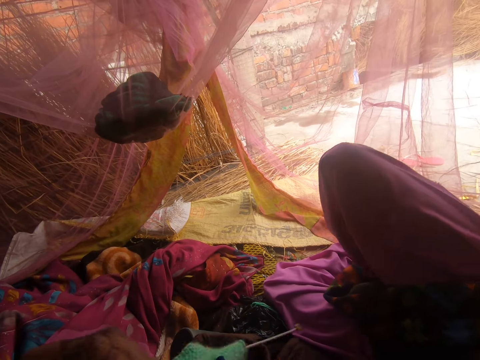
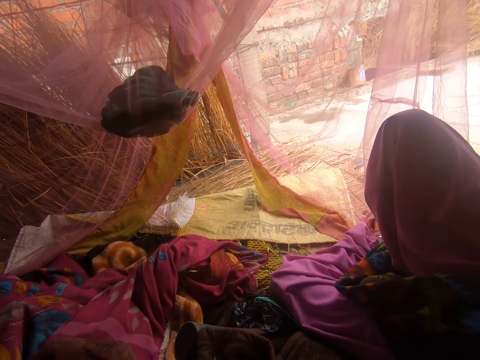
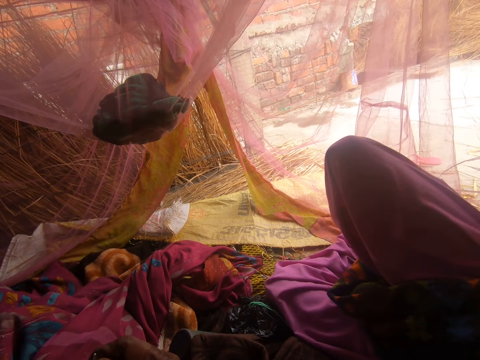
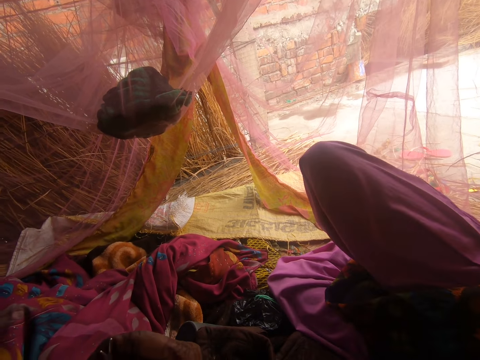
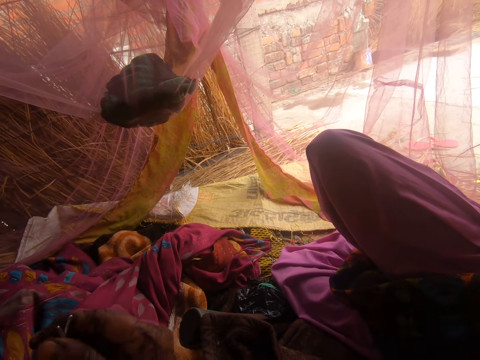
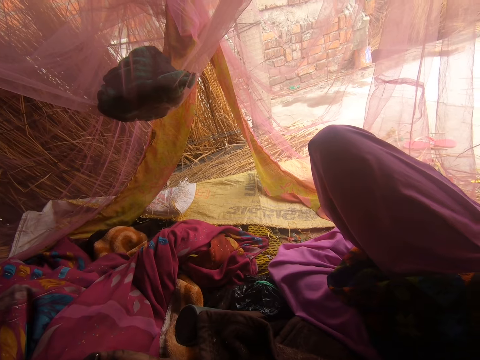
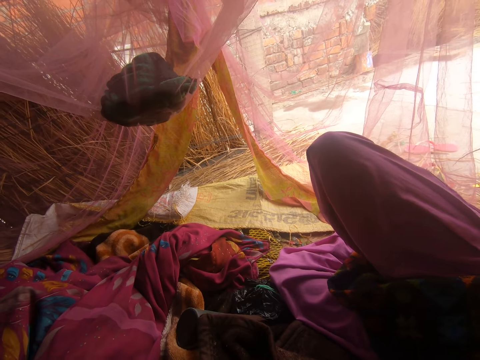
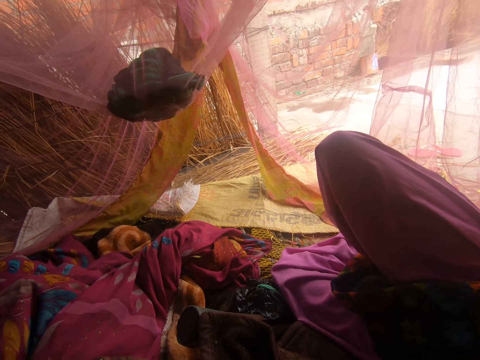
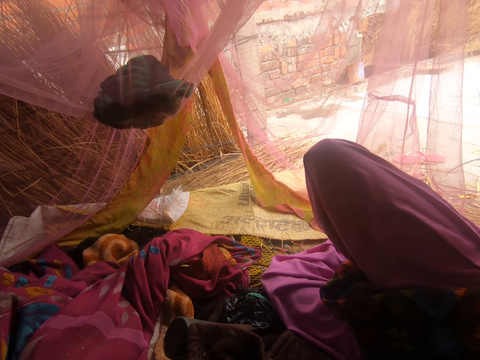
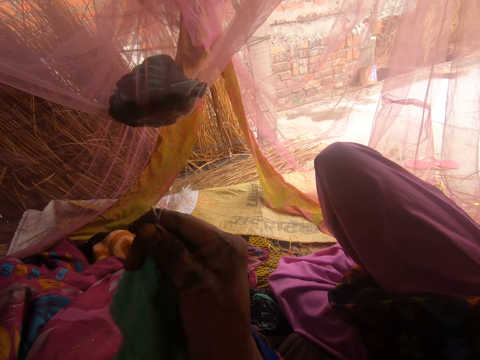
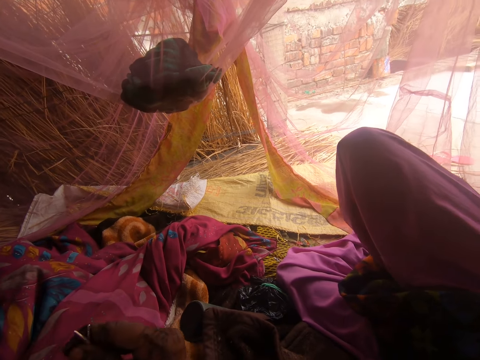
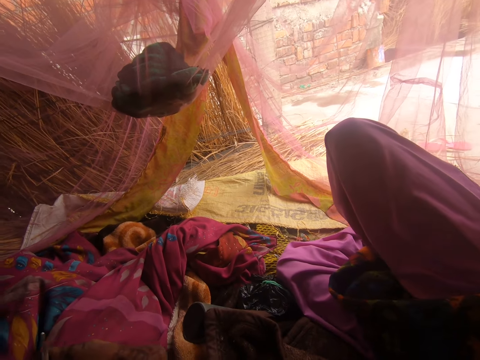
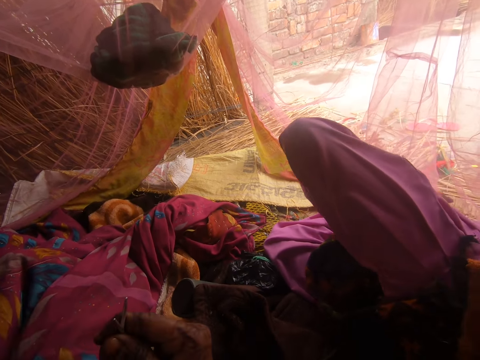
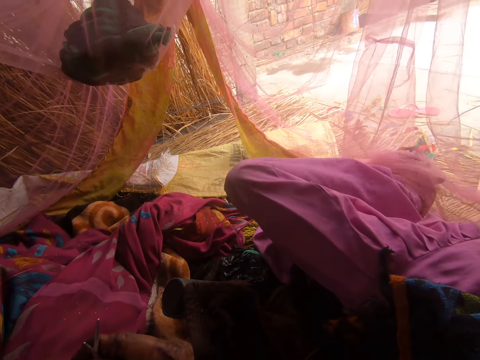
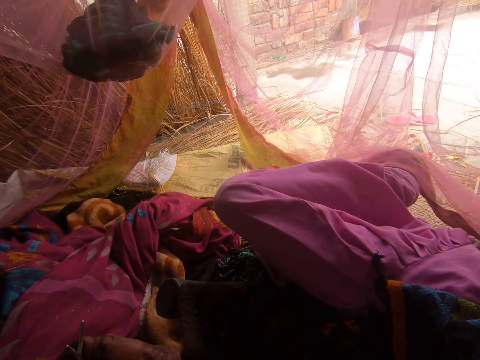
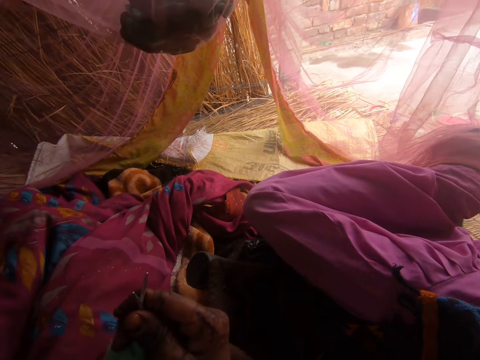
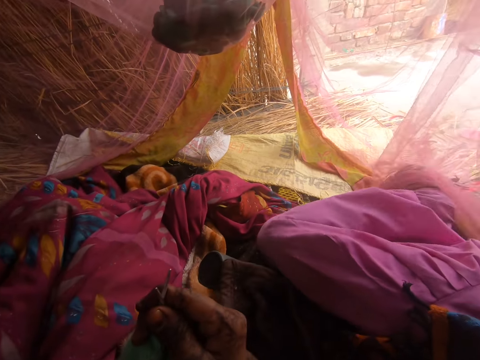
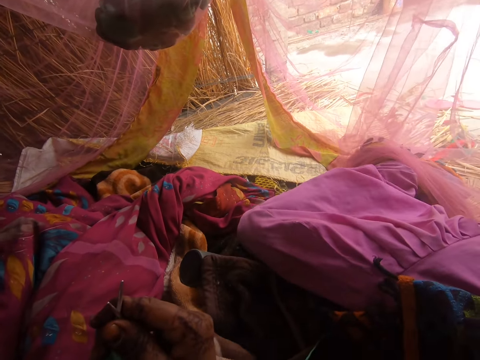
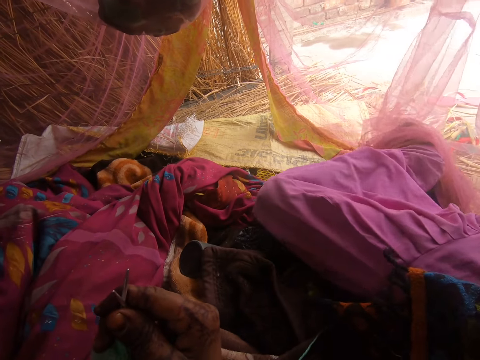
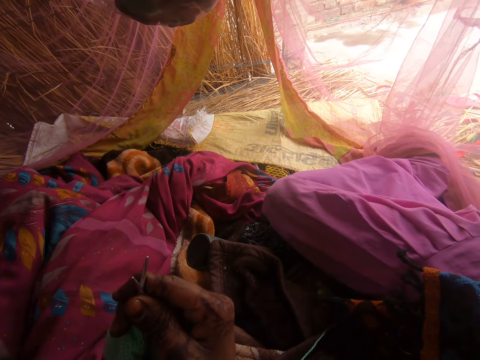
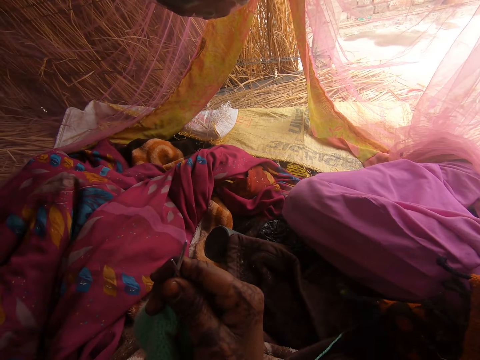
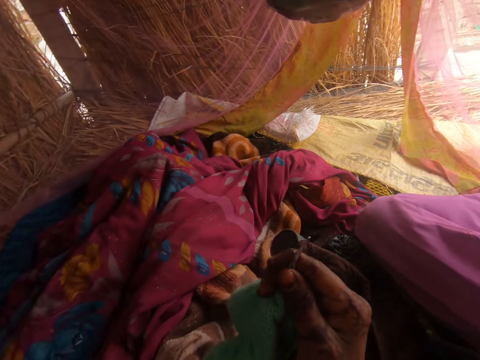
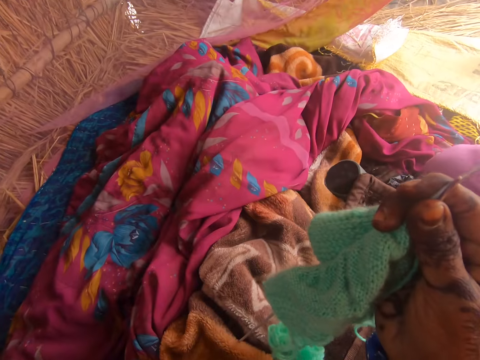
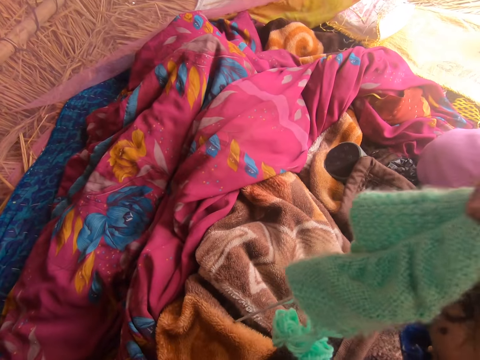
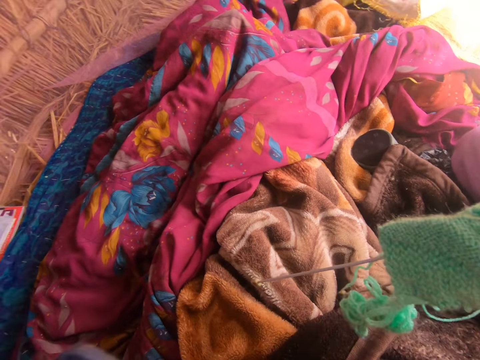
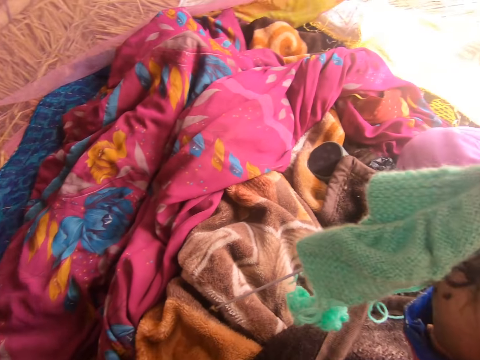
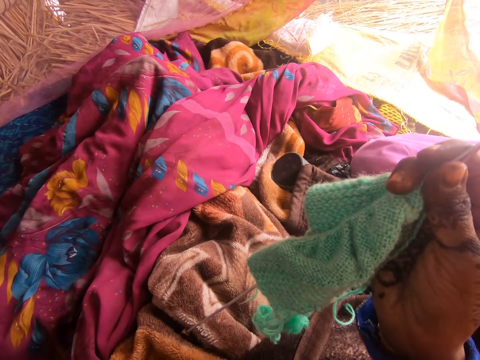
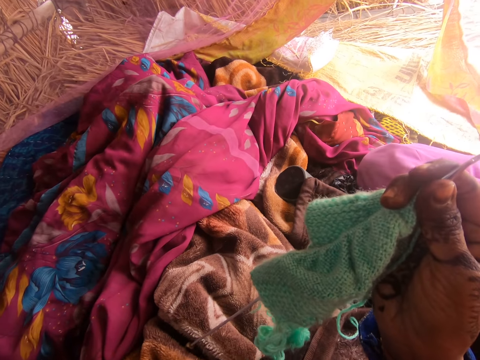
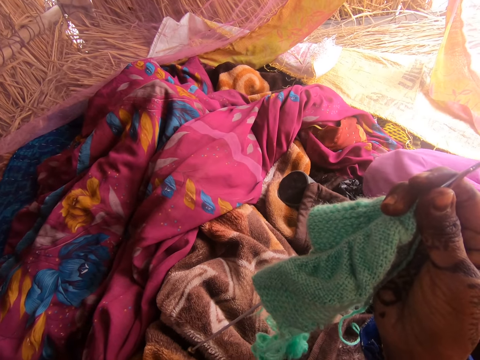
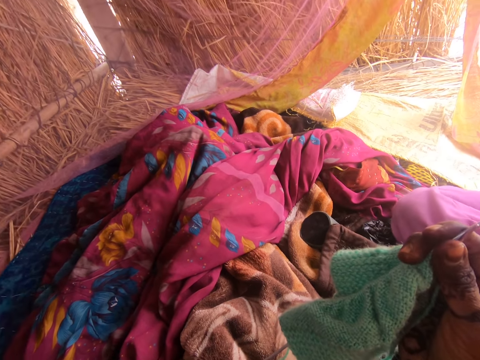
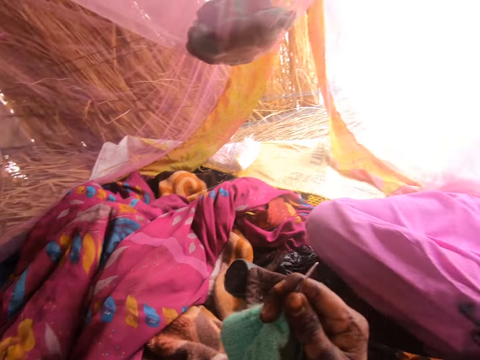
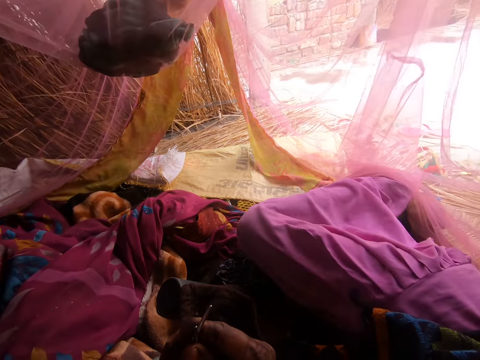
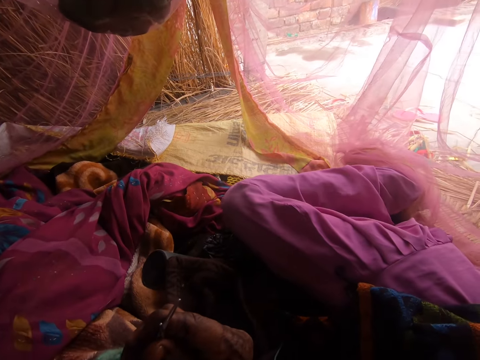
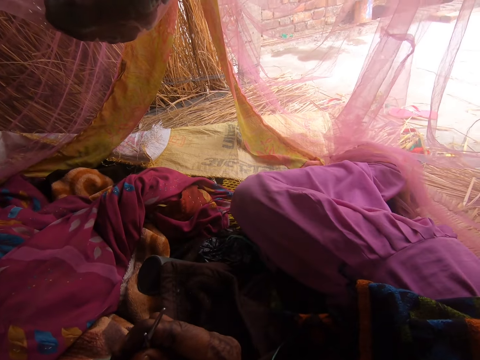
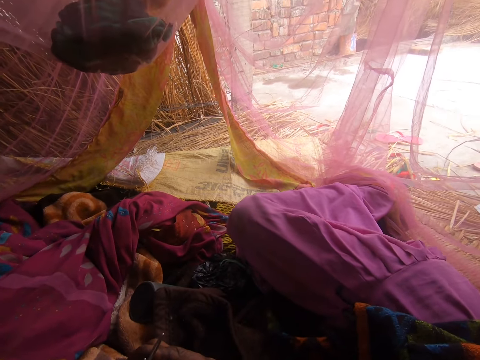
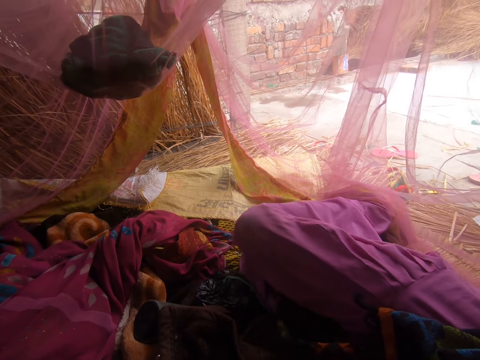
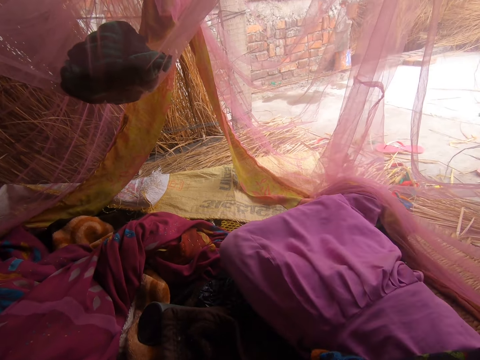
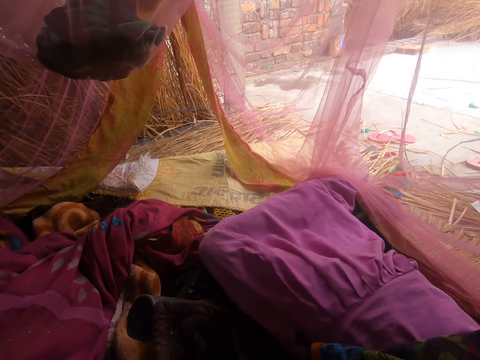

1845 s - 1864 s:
A person moves her leg. The camera wearer checks the phone. She holds up the fabric with her right hand. The person moves her leg.

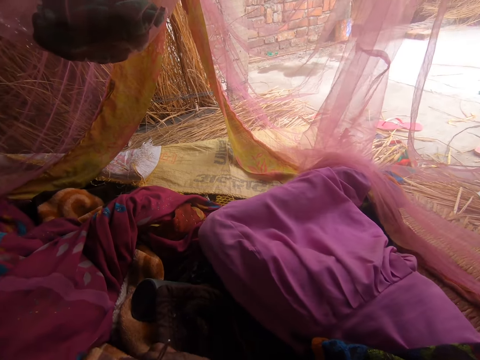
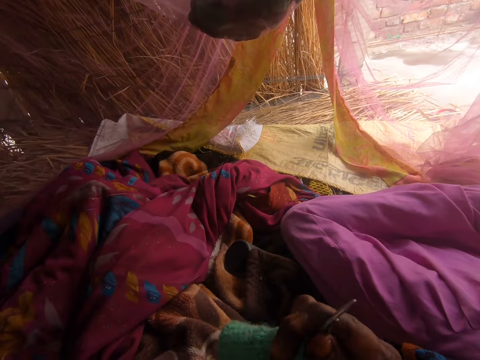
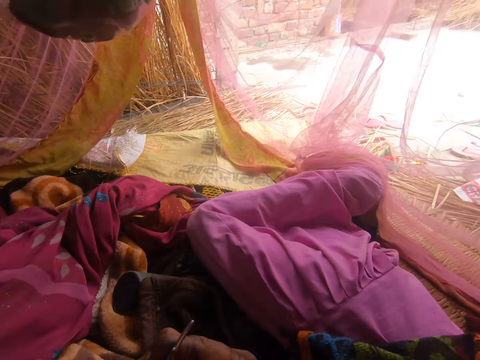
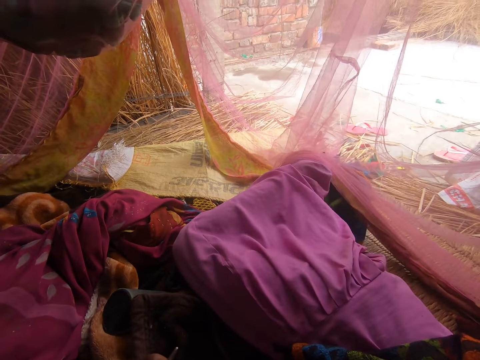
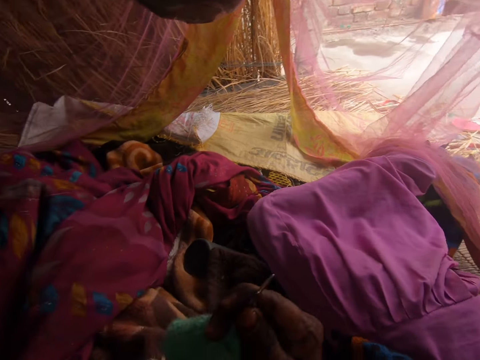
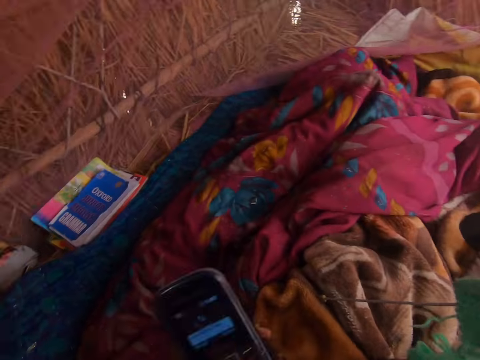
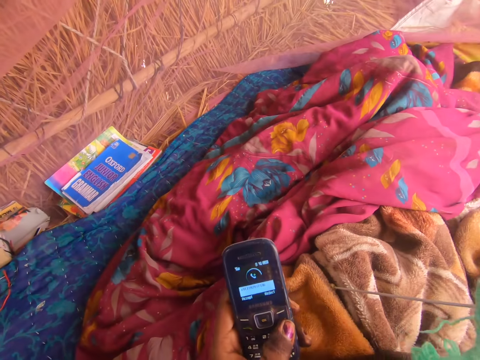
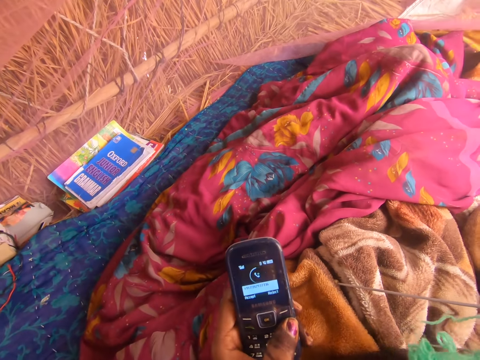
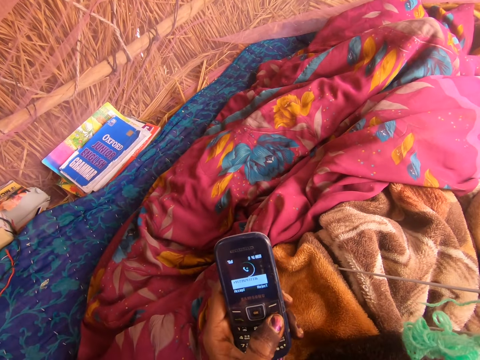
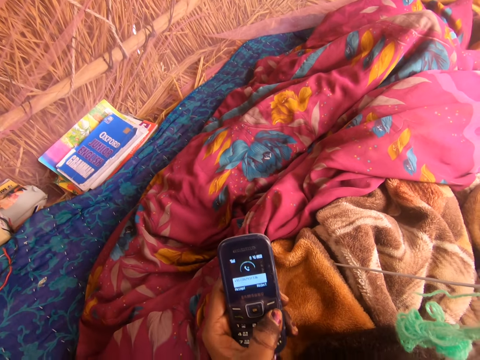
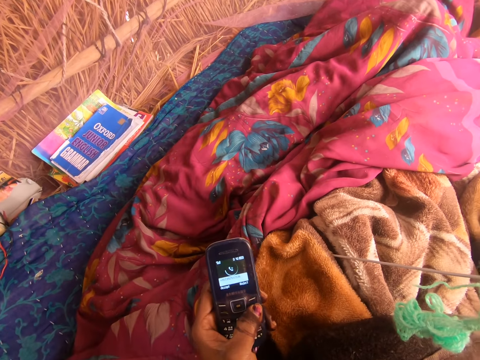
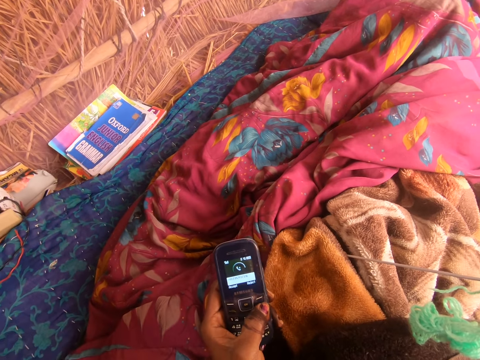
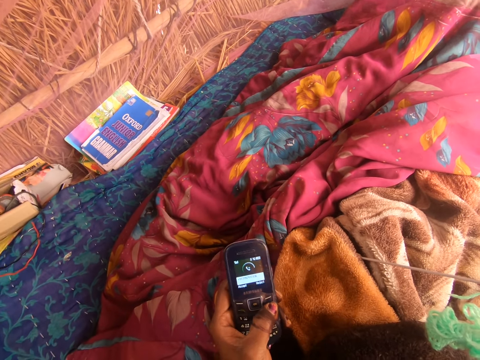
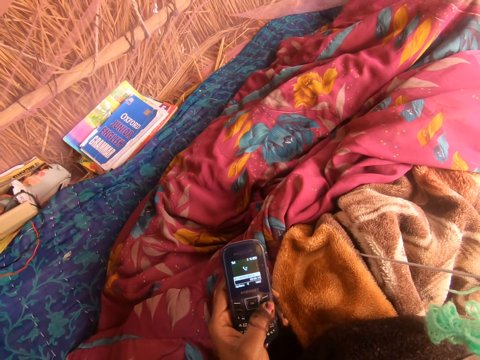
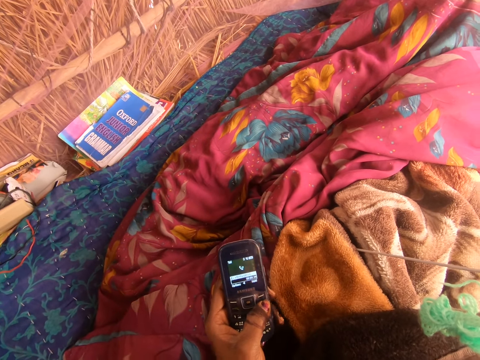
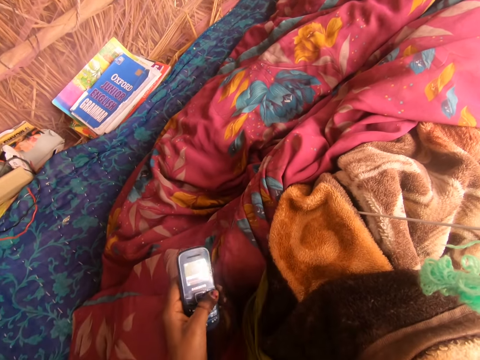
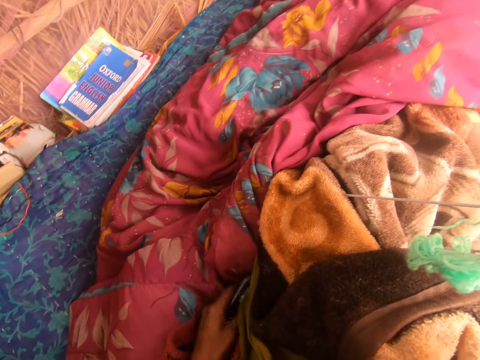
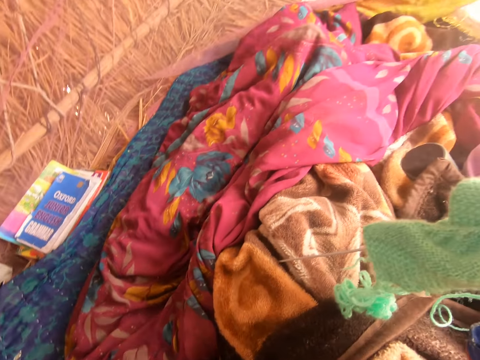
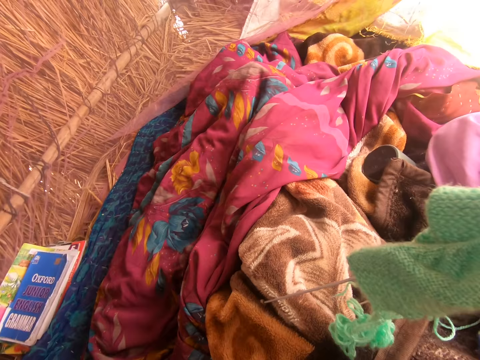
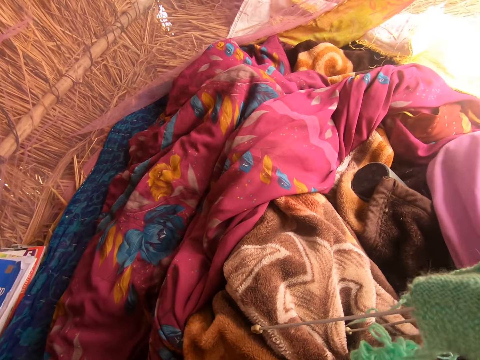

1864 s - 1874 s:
The camera wearer looks at the phone. She operates the phone with her left hand. She drops the phone by her side.
